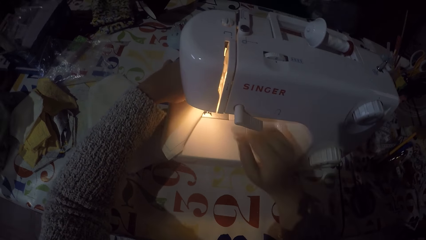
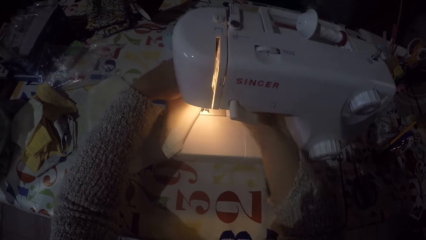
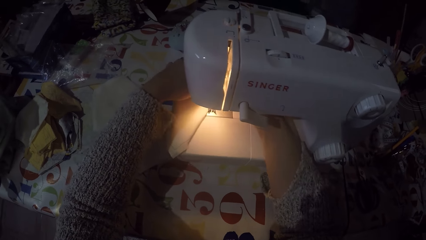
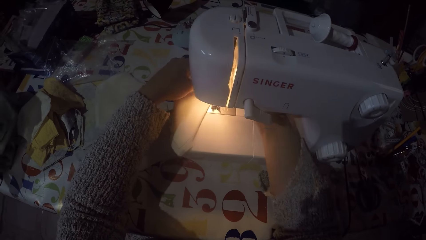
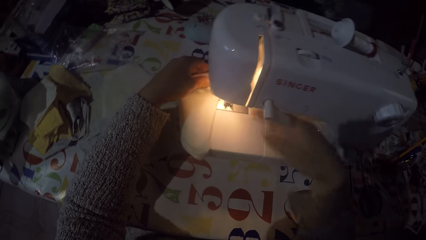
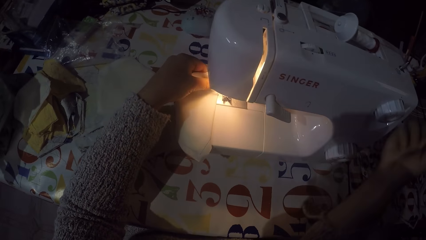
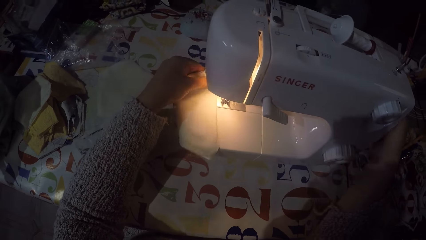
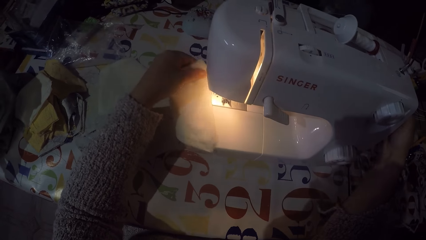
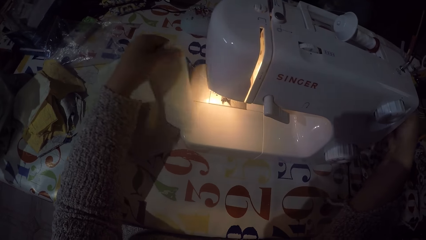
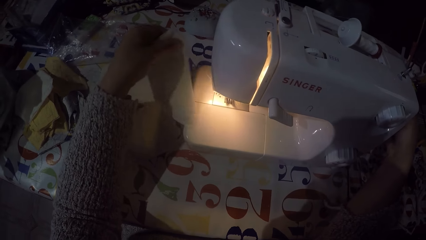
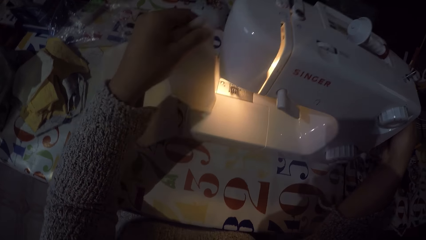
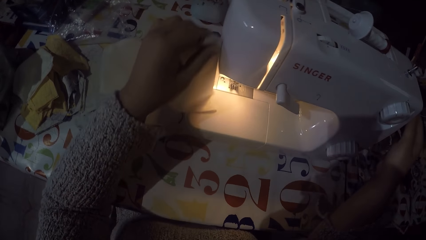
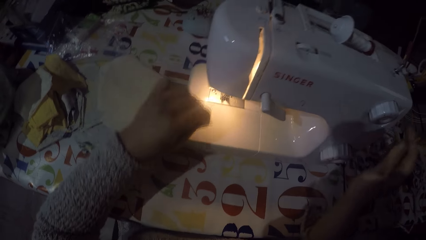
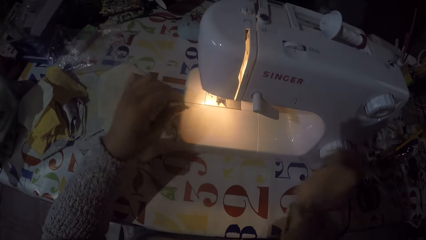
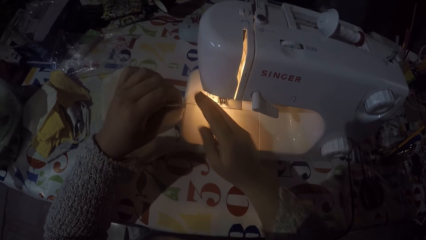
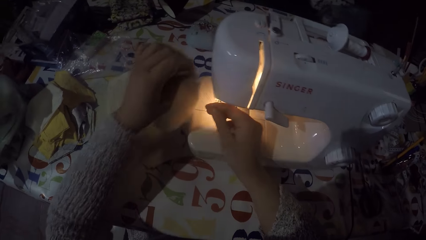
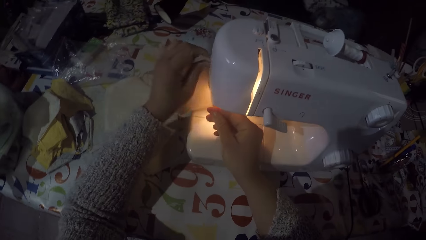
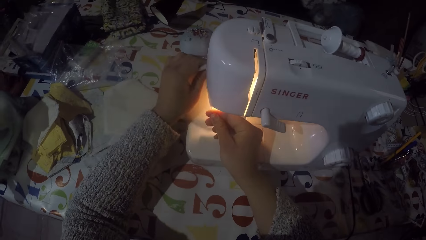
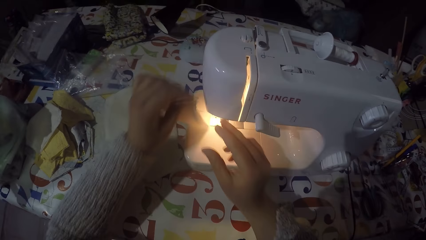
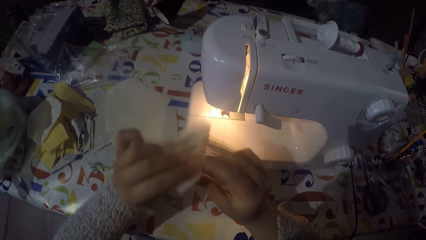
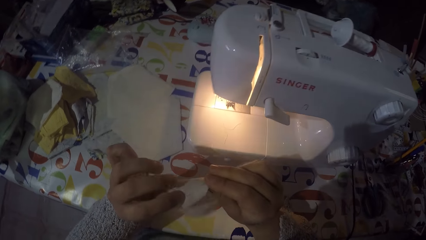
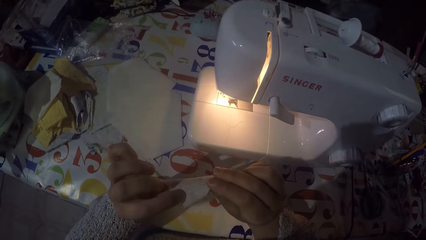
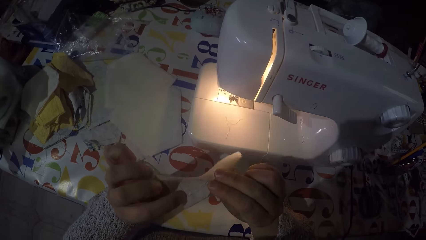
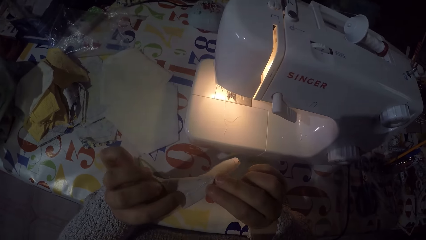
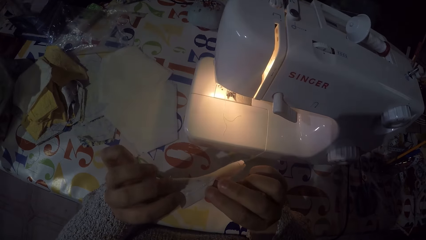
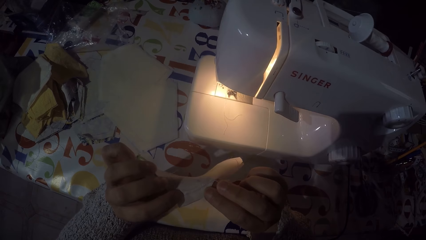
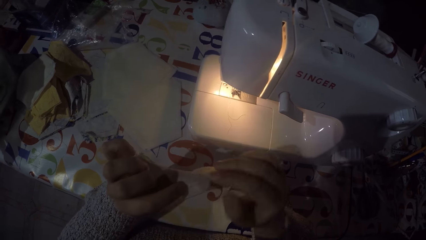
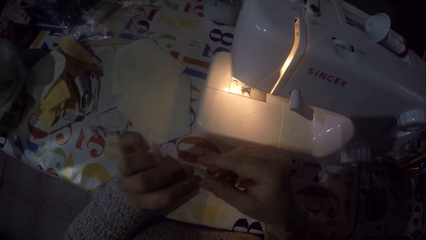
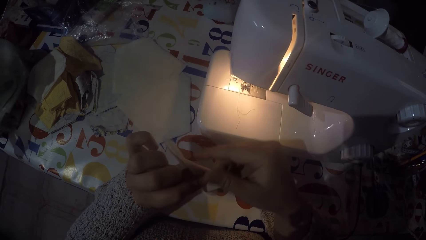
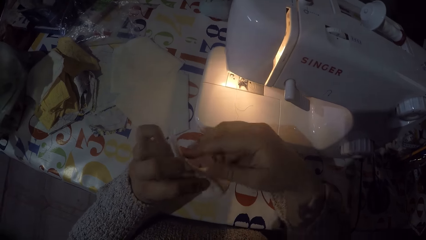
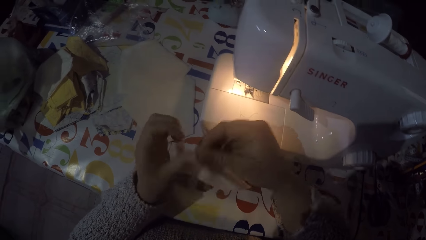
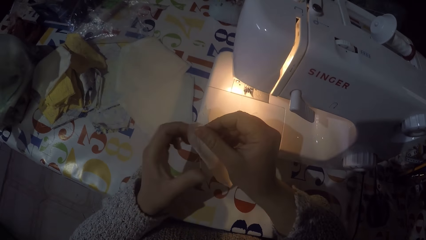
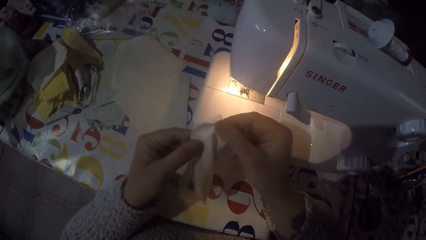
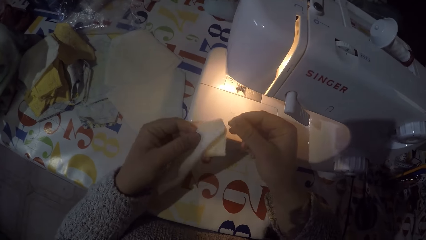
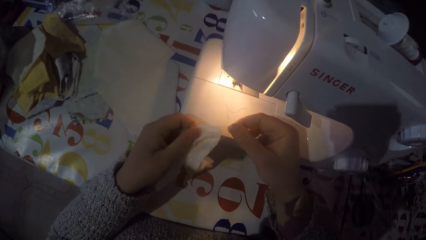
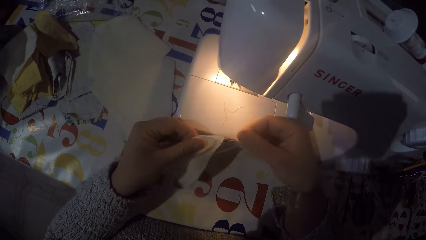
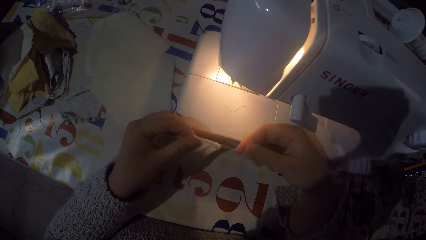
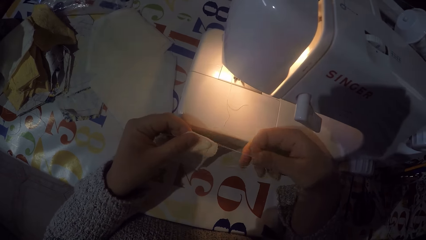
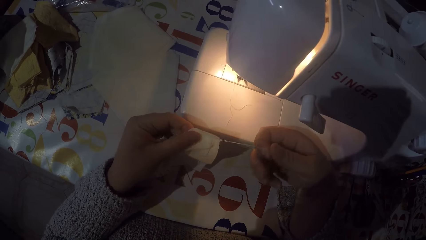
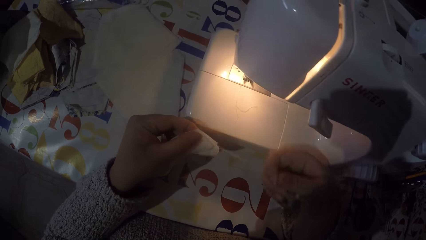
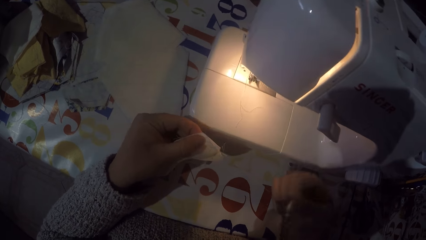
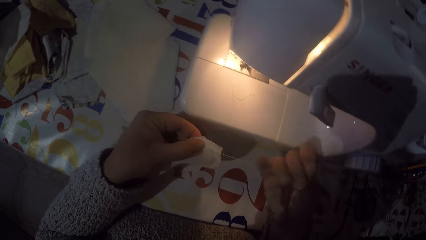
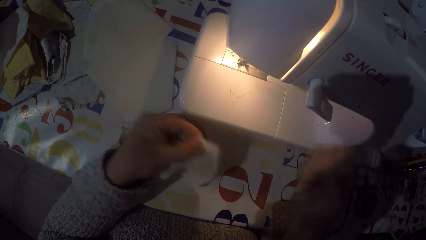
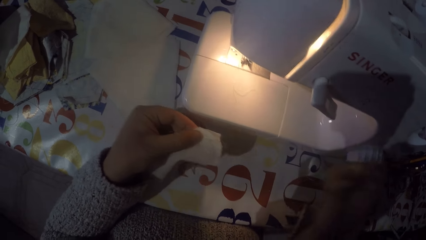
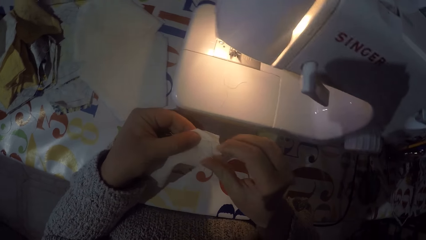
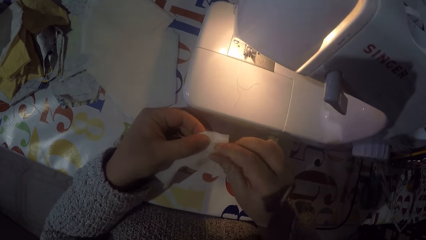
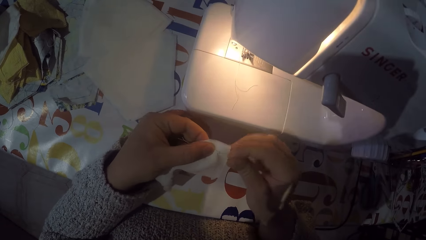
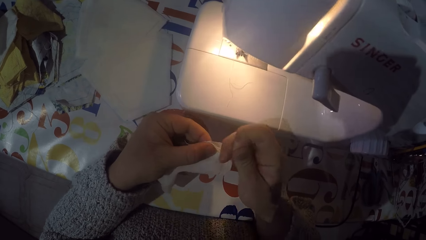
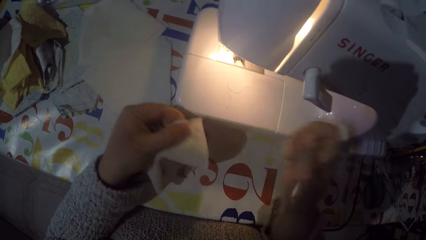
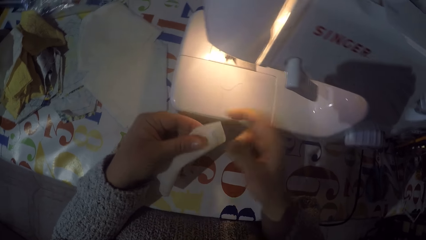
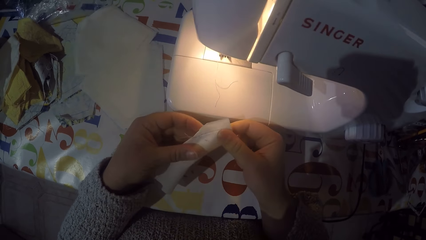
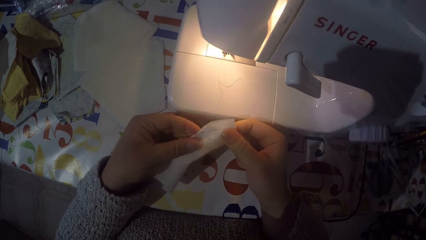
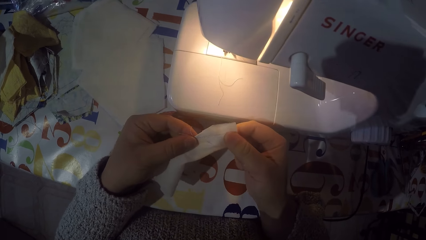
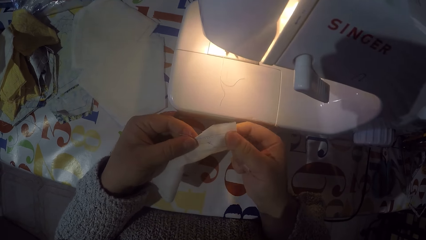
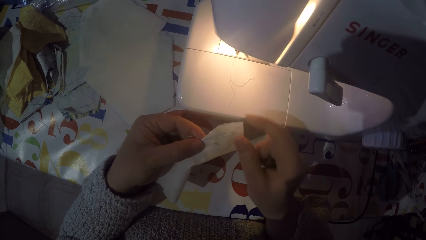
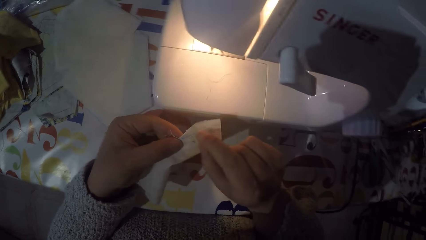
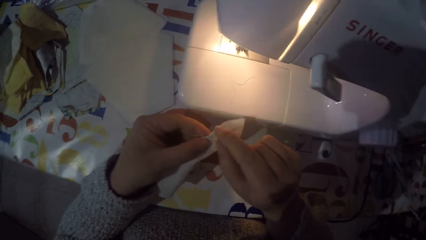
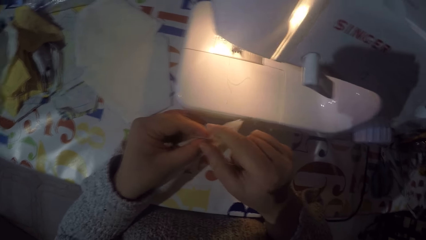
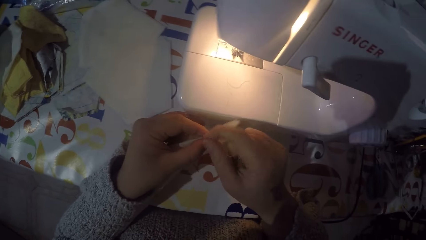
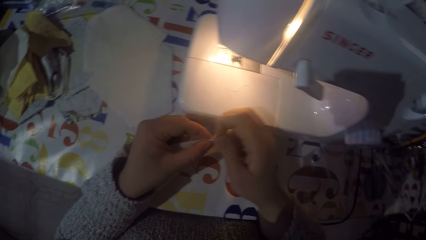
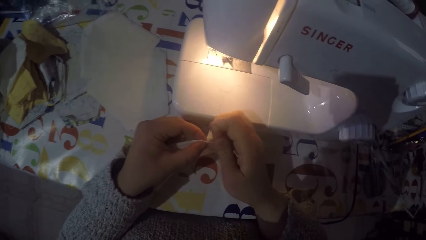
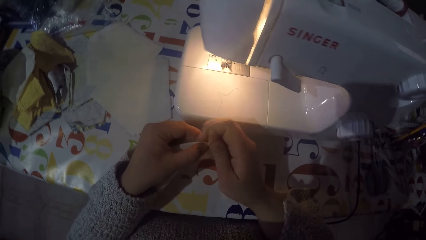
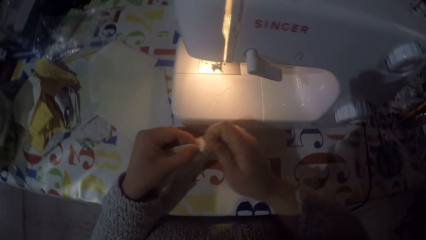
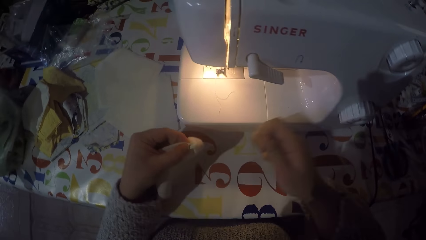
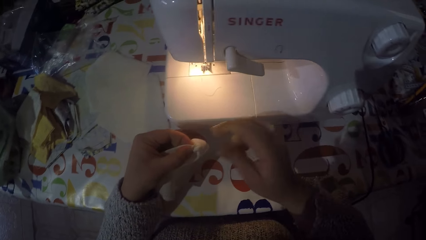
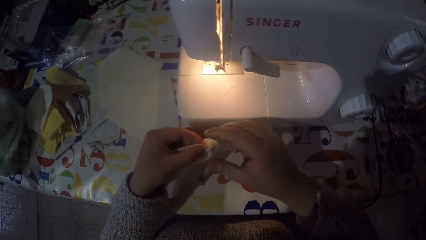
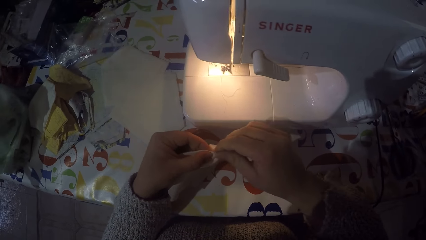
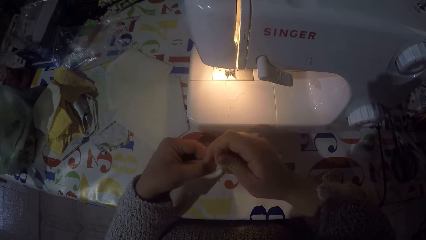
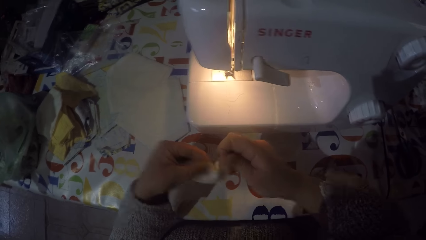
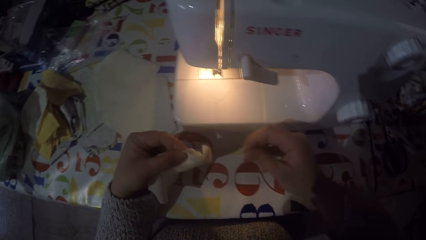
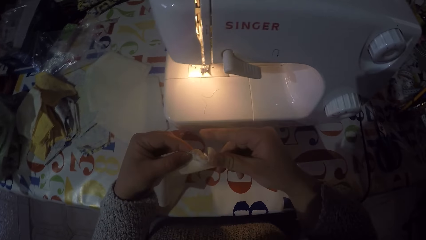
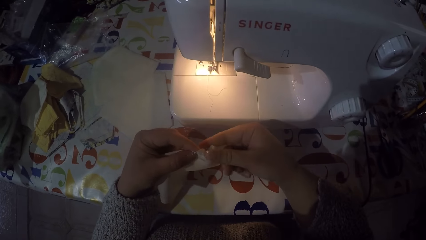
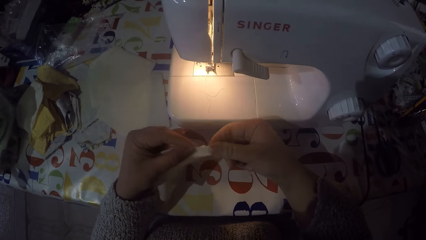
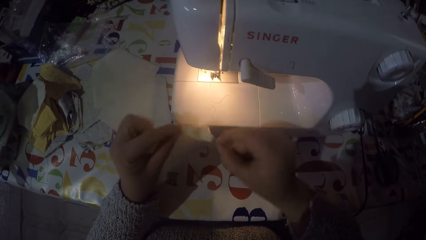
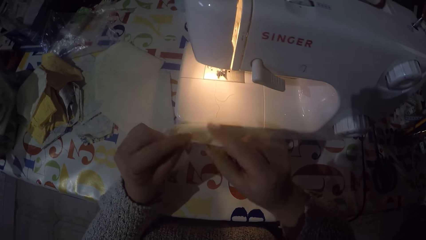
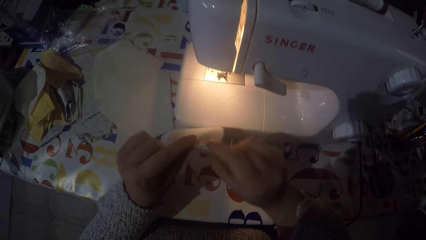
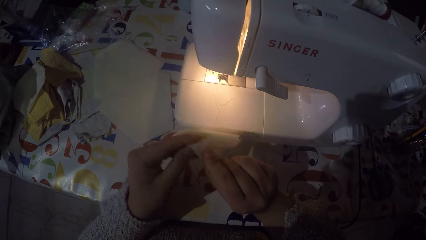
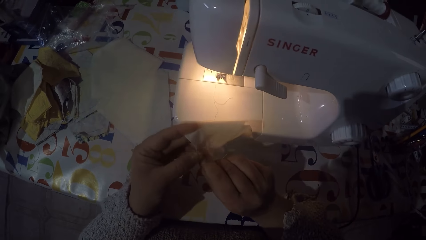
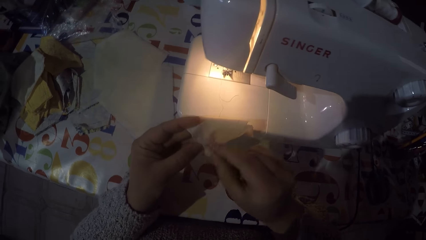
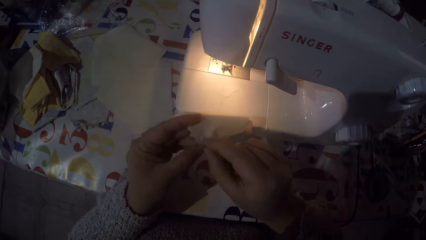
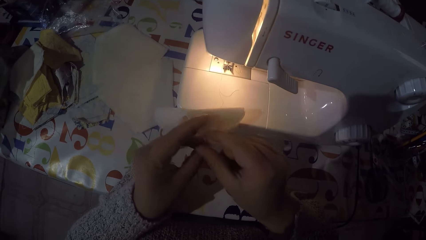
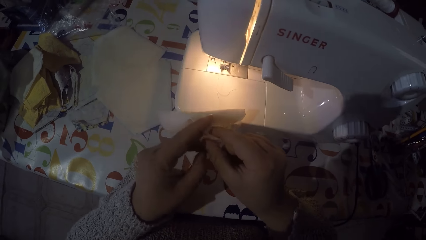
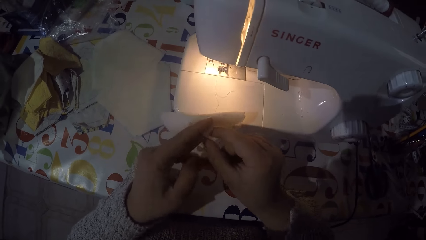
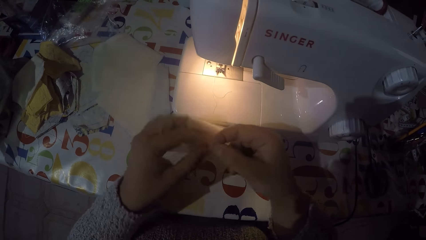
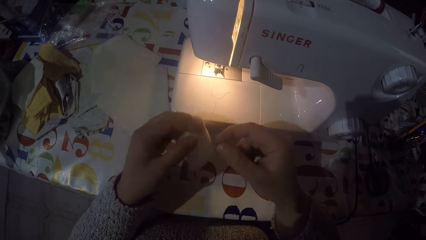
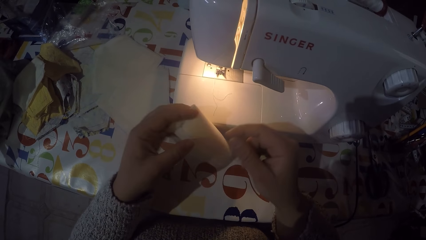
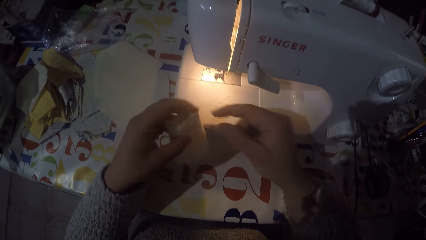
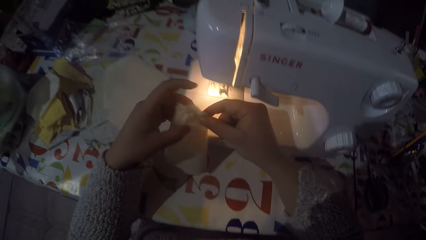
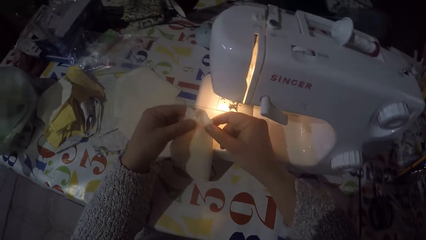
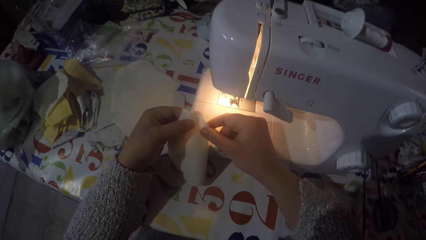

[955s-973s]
The camera wearer touches the hand wheel. They remove a piece of cloth from the machine. They touch the hand wheel. They touch the thread. They cut the sewing thread. They look at the piece of cloth. They pull the sewing threads on the piece of cloth. They remove thread from the piece of cloth.
